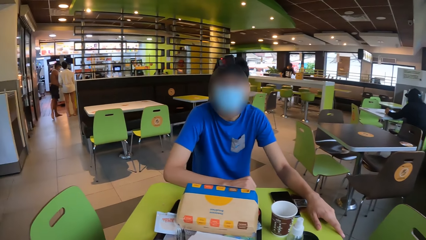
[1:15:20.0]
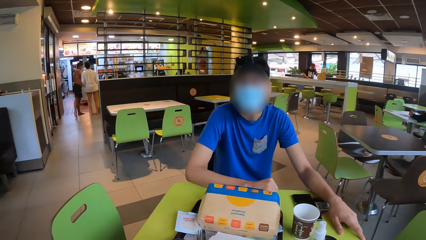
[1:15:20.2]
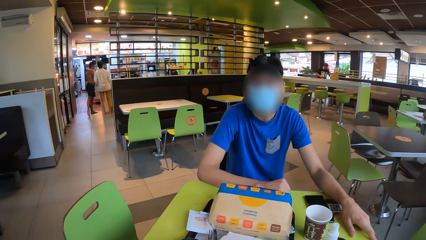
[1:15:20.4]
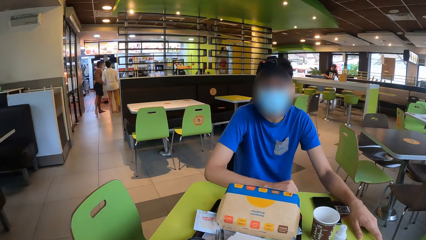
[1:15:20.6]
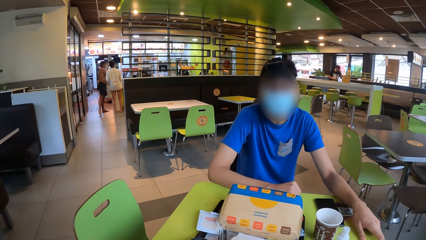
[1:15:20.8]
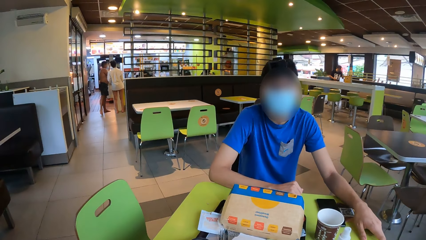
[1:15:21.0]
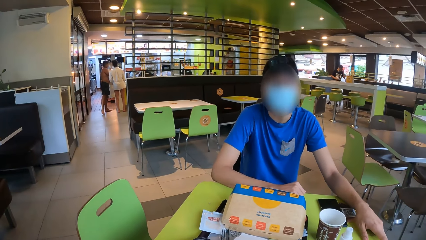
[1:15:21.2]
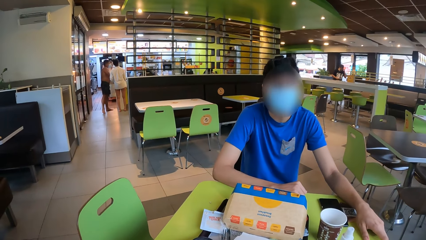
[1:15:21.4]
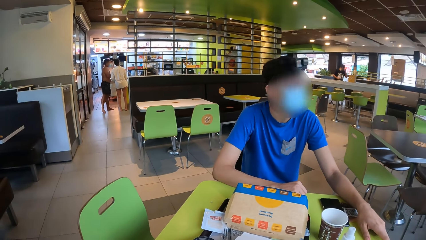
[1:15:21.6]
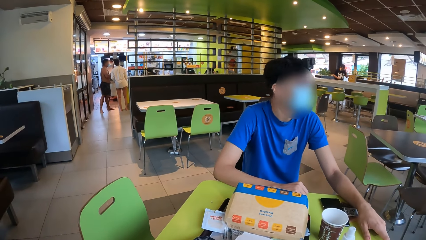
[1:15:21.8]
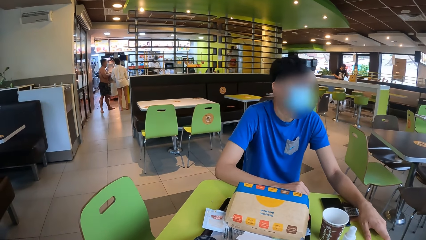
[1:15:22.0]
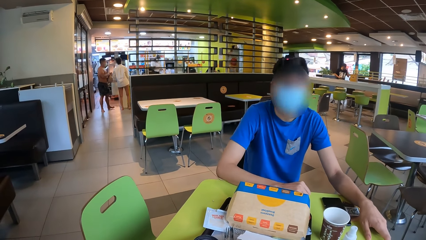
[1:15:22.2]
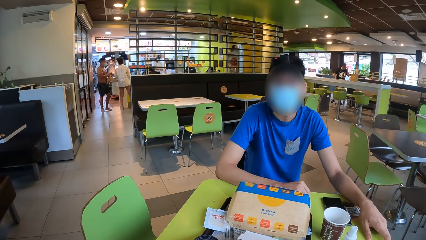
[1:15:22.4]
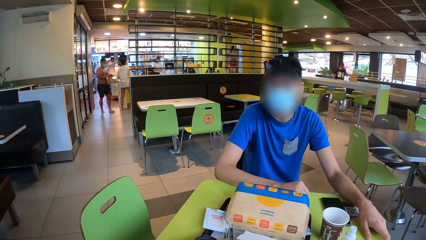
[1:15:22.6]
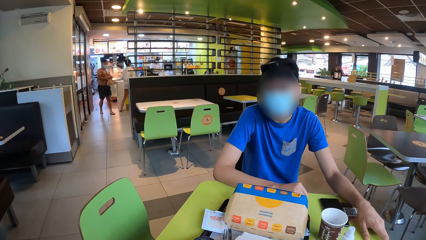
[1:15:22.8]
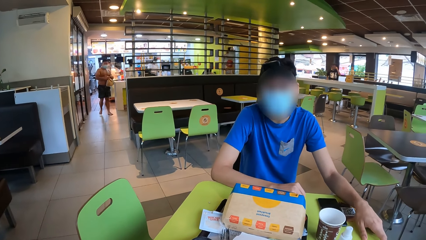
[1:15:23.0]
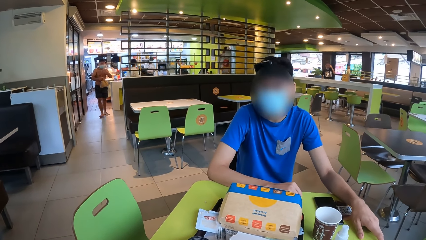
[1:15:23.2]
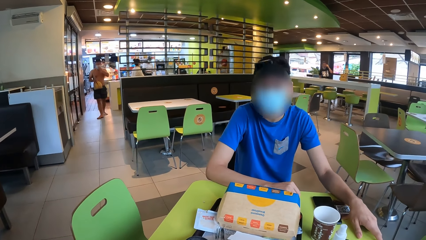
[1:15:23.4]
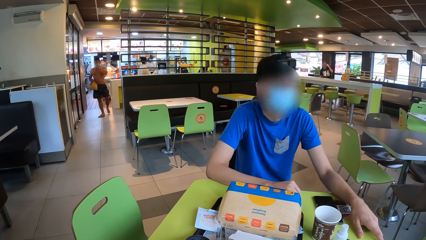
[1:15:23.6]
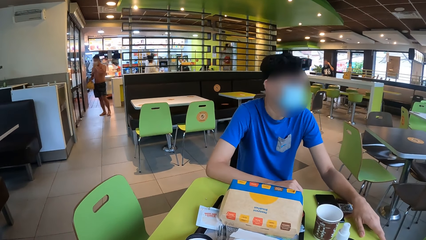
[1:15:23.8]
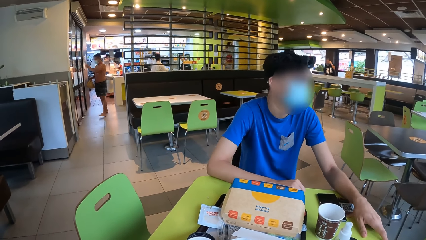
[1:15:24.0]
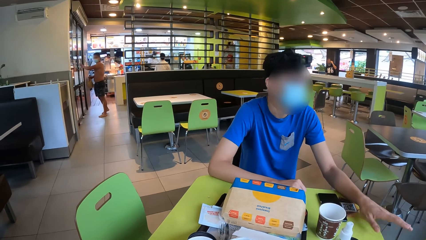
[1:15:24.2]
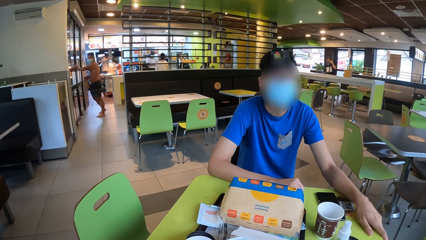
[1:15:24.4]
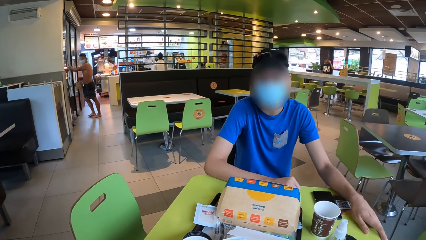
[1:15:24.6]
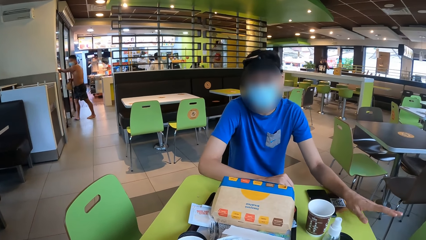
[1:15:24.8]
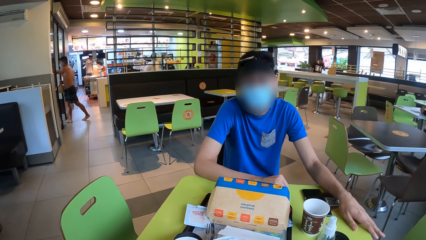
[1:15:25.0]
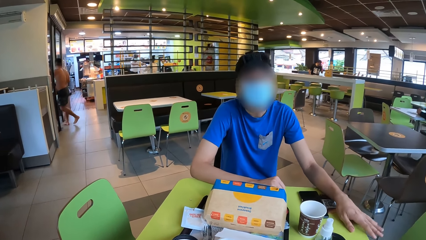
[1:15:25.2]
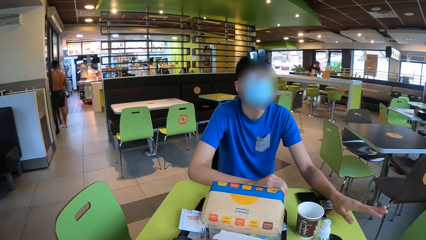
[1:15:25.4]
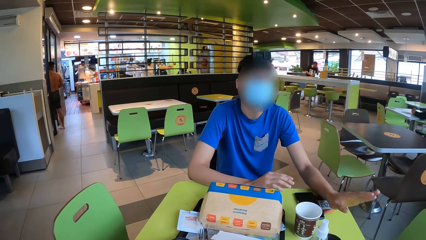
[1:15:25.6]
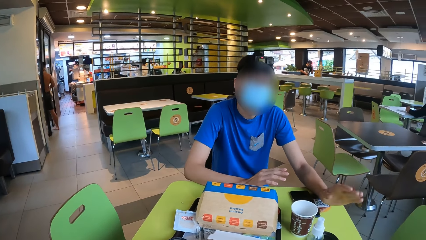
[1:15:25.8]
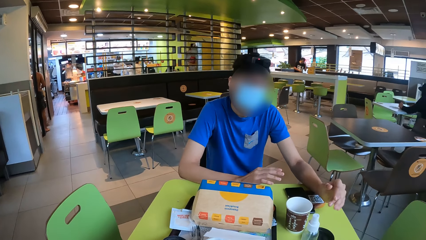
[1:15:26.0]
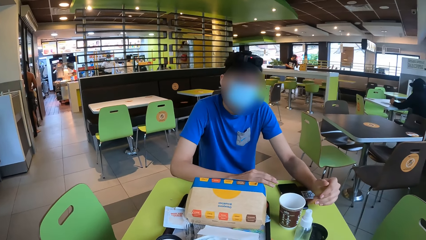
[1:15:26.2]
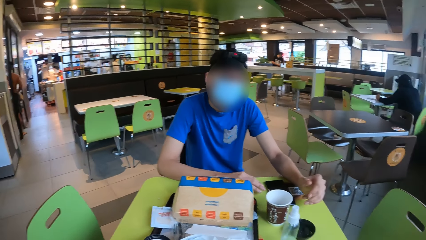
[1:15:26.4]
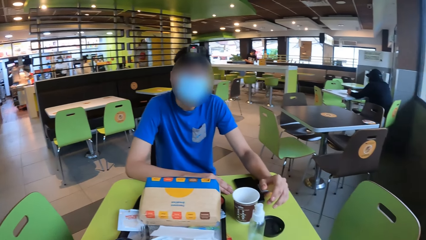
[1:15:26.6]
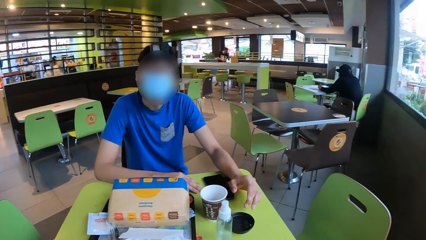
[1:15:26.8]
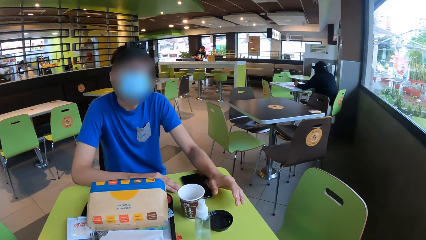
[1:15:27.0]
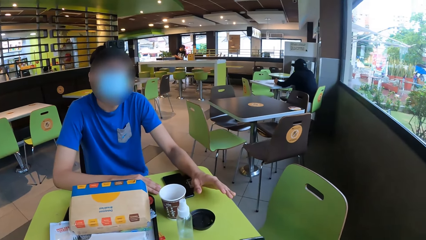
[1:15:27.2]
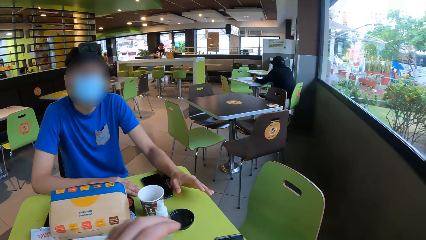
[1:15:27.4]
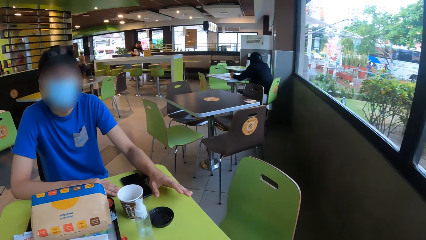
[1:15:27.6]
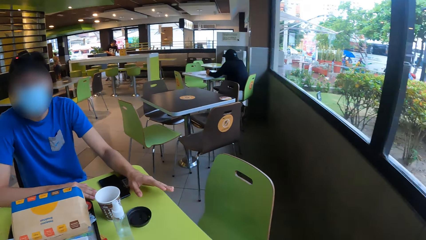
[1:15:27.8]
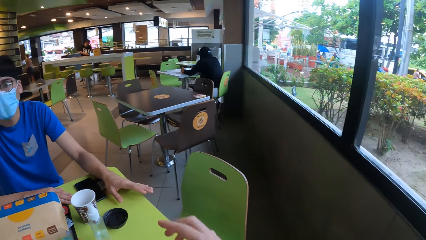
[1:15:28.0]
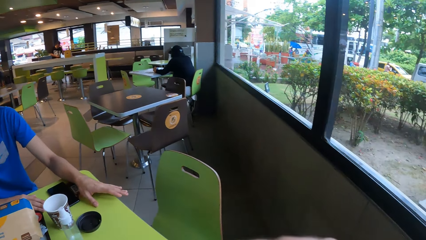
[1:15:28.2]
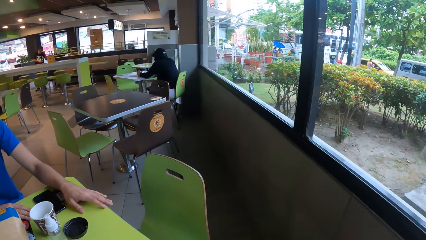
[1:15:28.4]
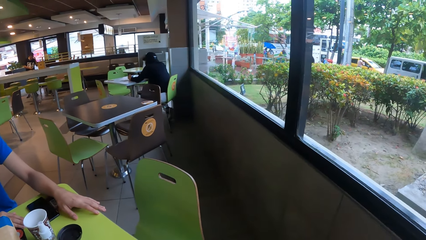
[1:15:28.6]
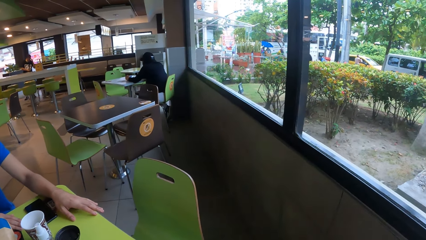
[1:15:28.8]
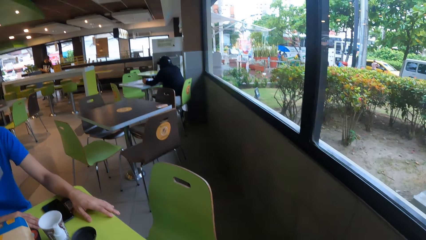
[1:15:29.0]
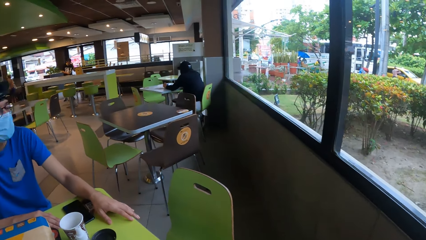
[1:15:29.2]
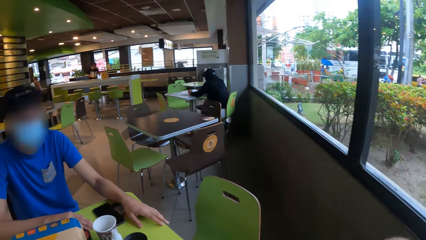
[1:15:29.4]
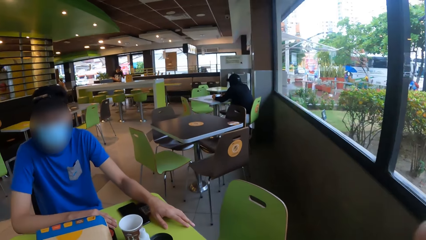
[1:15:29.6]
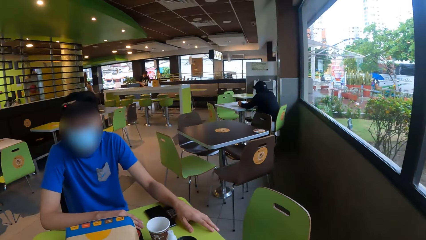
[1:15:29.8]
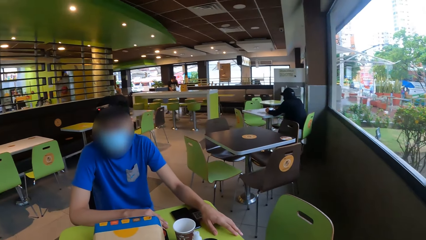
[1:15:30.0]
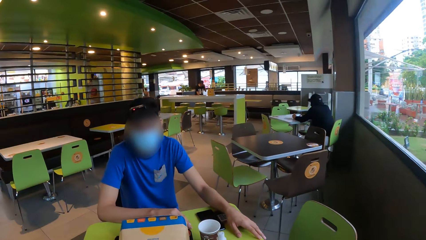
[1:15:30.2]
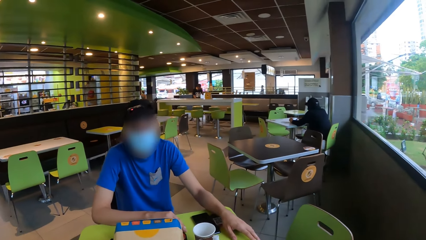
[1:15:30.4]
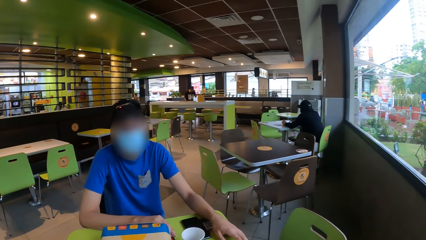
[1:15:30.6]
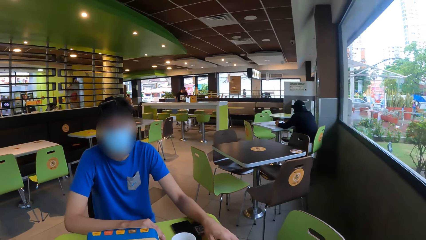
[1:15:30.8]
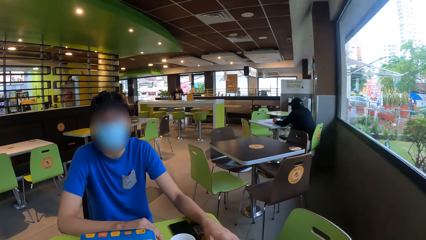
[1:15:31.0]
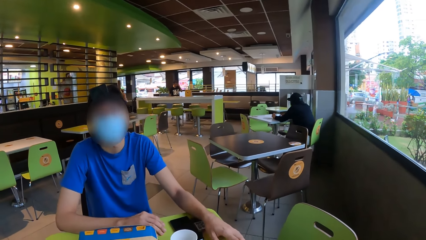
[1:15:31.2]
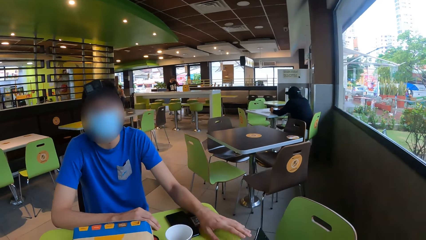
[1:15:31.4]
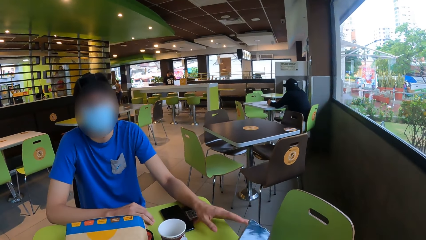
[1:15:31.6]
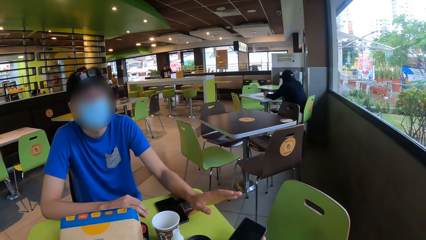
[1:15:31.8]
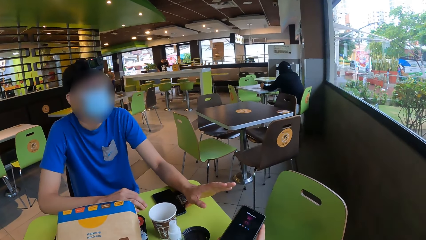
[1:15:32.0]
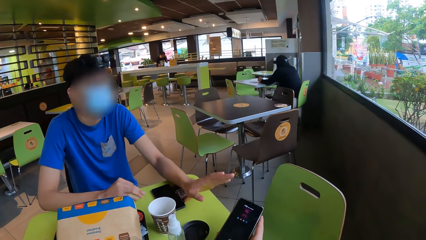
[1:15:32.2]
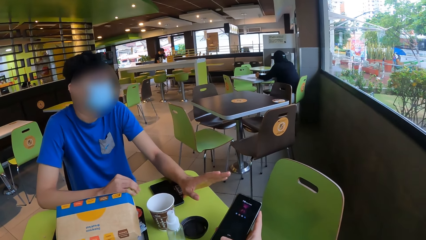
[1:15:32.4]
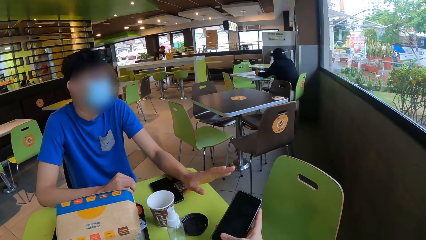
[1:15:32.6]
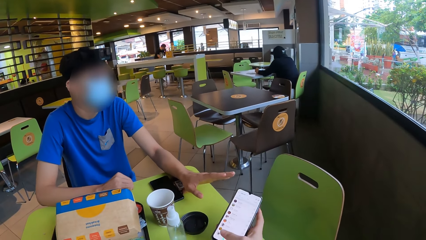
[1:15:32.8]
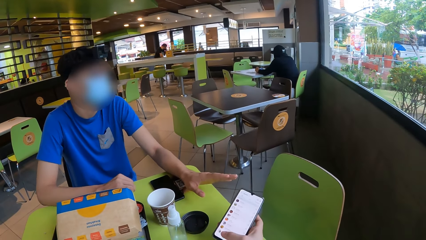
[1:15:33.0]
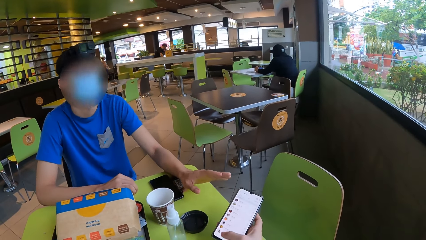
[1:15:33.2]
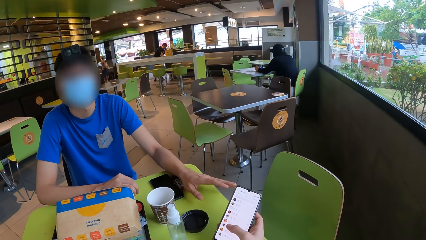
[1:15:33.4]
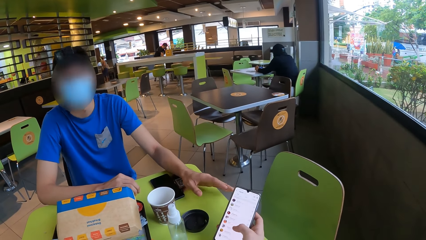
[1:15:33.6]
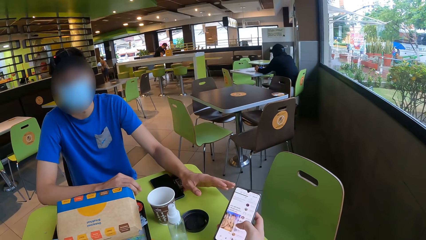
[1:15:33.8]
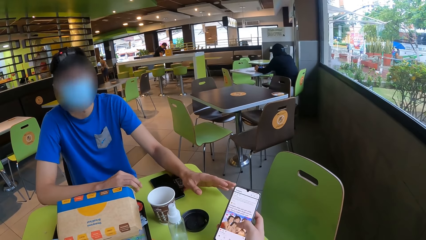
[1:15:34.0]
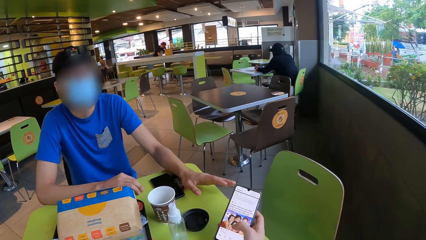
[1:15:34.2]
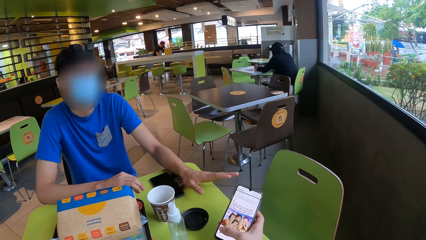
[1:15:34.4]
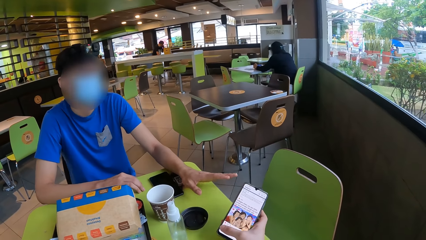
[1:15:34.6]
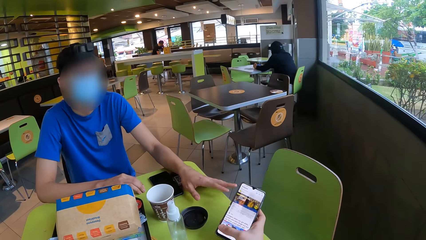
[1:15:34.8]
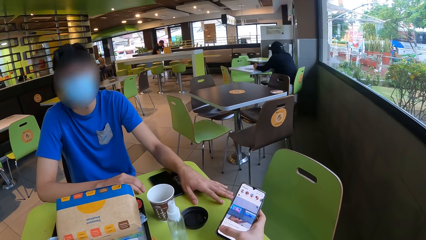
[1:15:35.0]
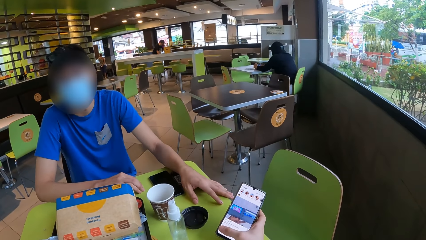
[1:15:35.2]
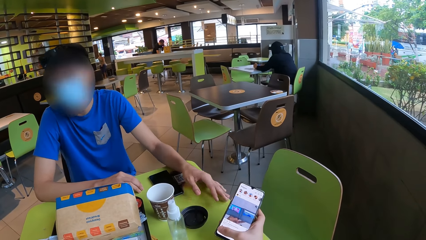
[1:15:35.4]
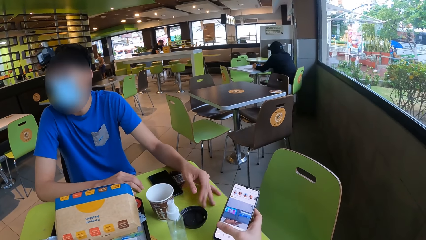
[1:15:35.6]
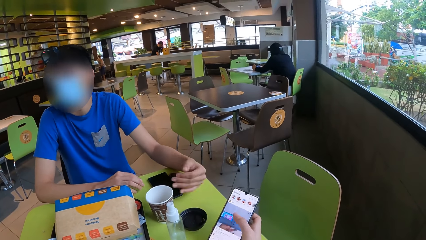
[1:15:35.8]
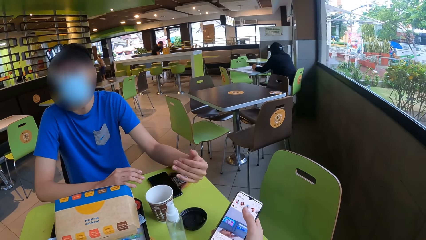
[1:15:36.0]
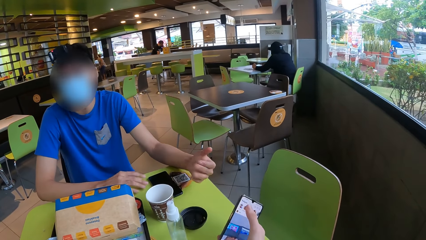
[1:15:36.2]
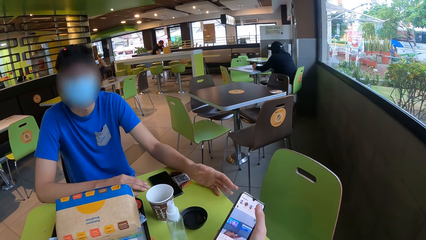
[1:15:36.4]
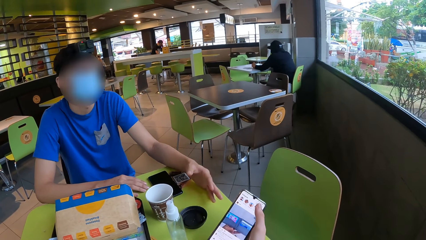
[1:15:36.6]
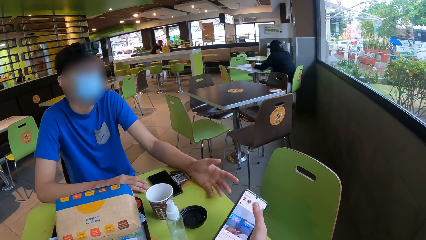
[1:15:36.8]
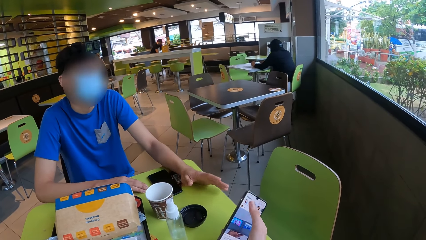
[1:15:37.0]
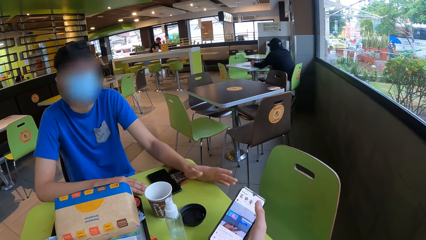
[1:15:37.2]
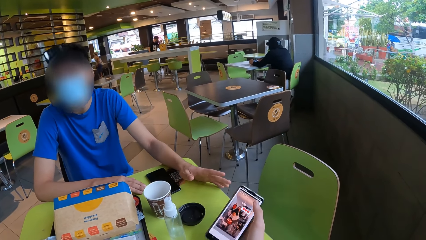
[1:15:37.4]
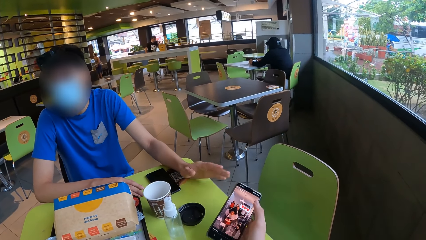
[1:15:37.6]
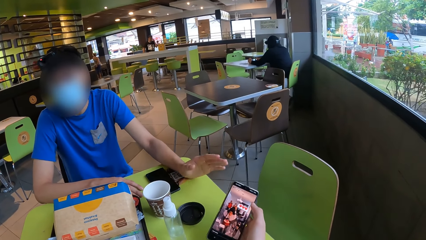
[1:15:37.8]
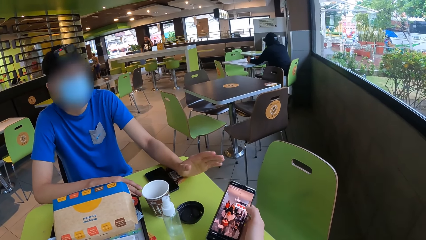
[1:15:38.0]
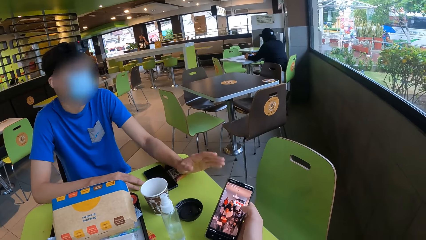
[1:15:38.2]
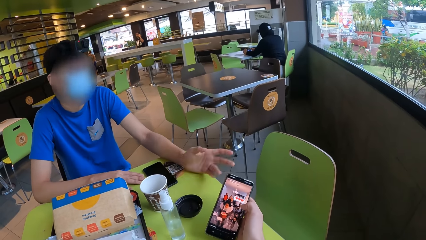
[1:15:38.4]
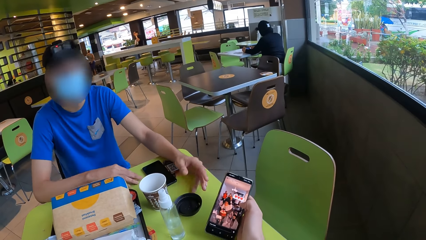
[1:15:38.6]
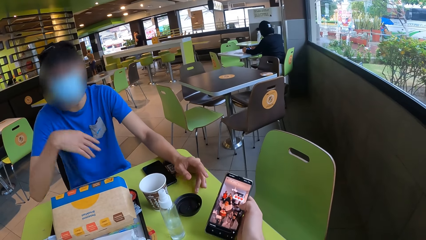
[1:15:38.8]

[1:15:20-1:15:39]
The camera wearer looks sideways. They look at a person. They operate the phone. They operate the phone with their right hand.
